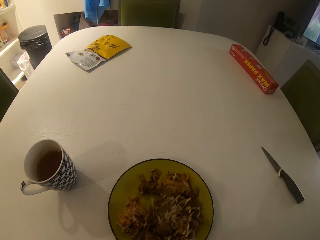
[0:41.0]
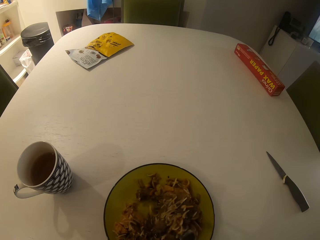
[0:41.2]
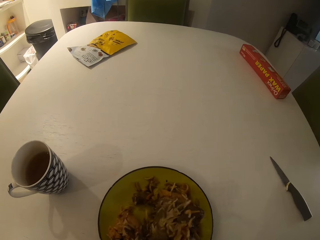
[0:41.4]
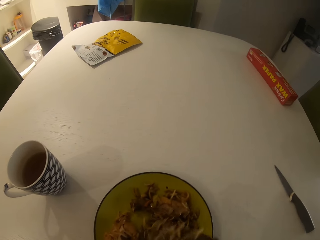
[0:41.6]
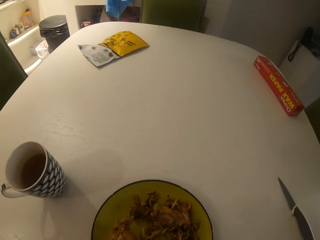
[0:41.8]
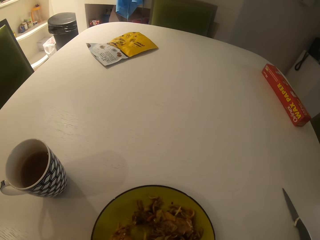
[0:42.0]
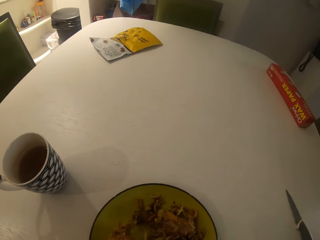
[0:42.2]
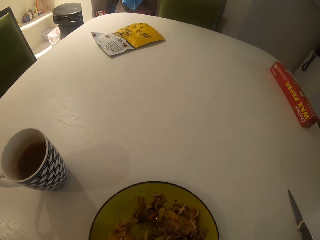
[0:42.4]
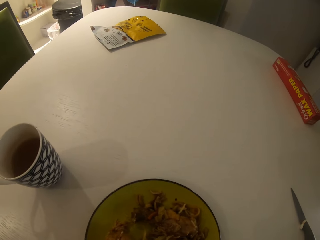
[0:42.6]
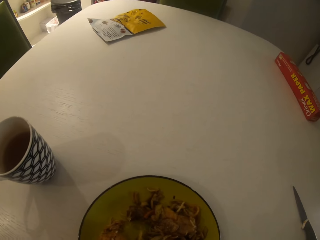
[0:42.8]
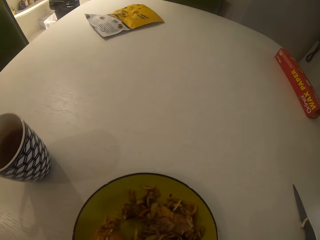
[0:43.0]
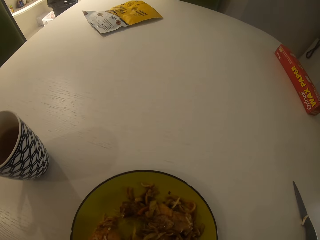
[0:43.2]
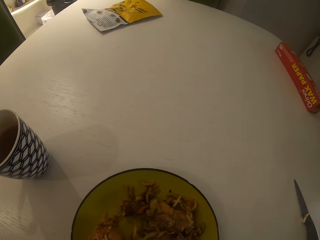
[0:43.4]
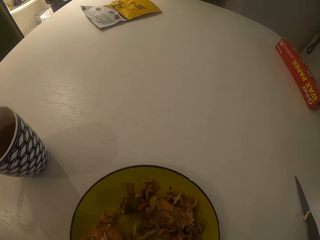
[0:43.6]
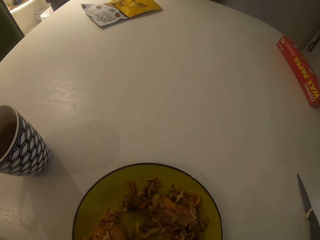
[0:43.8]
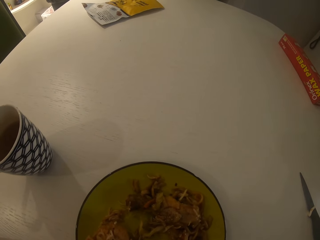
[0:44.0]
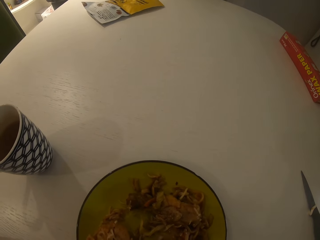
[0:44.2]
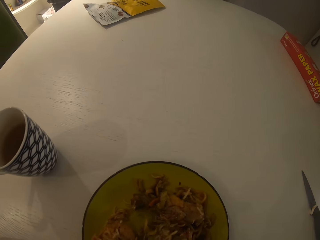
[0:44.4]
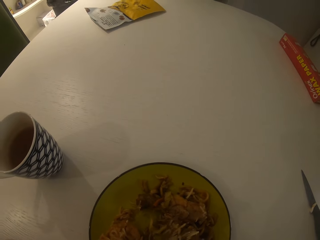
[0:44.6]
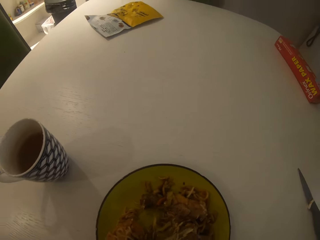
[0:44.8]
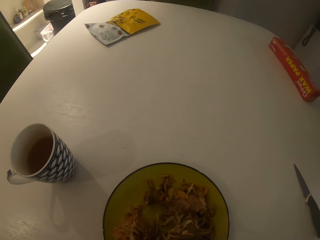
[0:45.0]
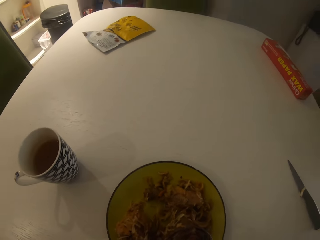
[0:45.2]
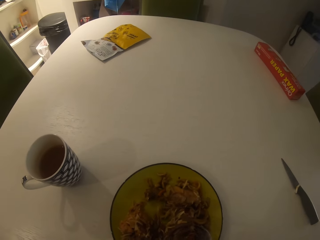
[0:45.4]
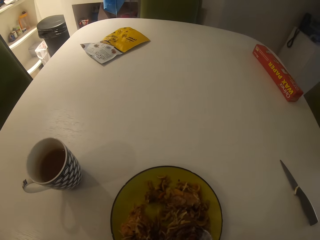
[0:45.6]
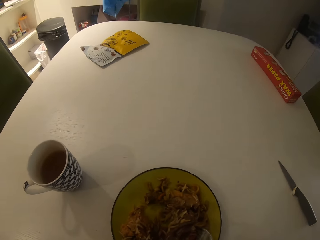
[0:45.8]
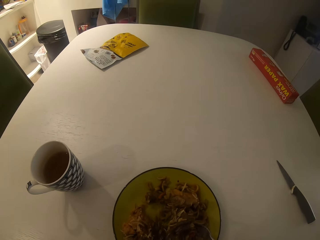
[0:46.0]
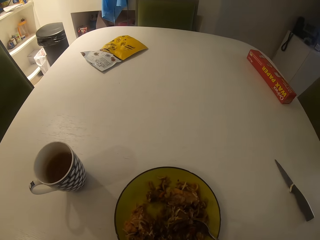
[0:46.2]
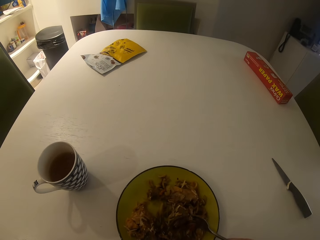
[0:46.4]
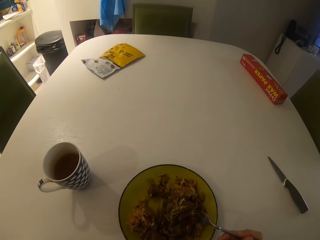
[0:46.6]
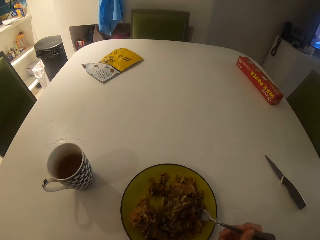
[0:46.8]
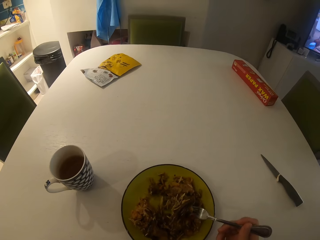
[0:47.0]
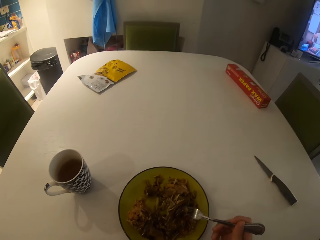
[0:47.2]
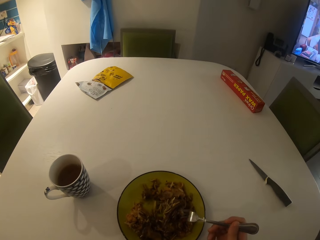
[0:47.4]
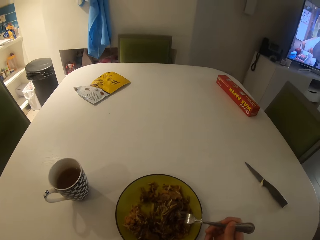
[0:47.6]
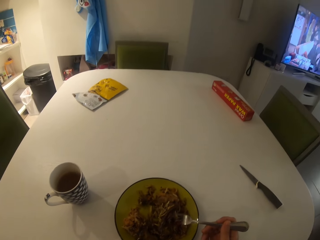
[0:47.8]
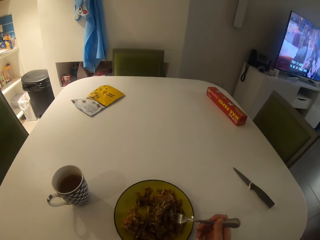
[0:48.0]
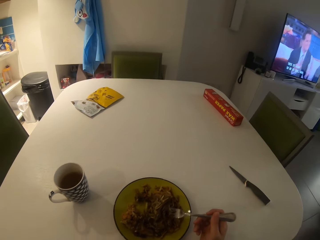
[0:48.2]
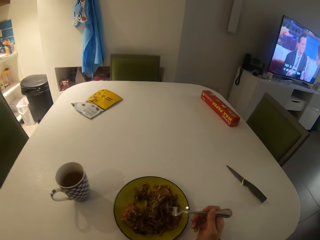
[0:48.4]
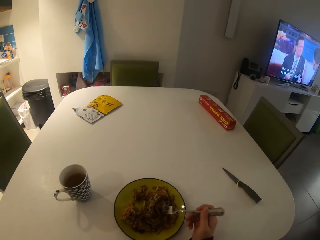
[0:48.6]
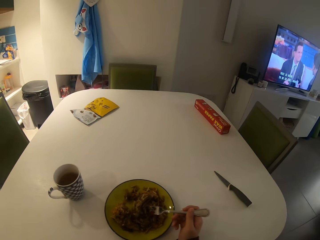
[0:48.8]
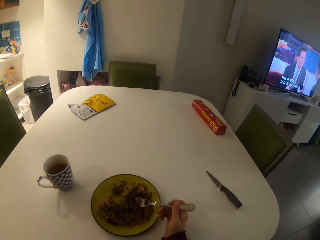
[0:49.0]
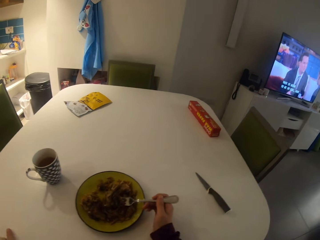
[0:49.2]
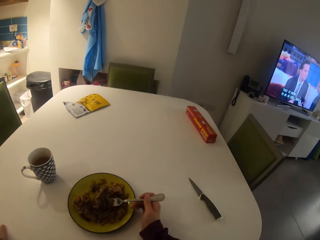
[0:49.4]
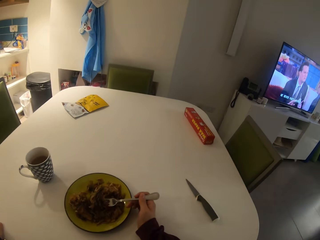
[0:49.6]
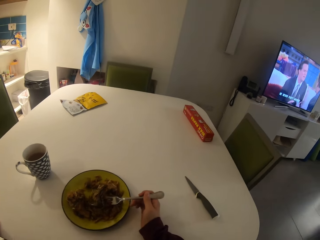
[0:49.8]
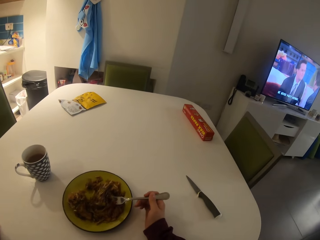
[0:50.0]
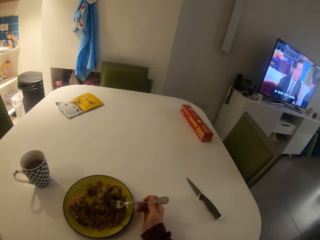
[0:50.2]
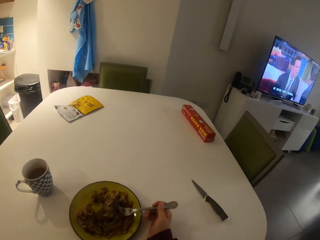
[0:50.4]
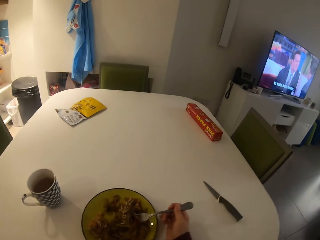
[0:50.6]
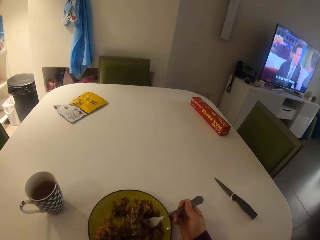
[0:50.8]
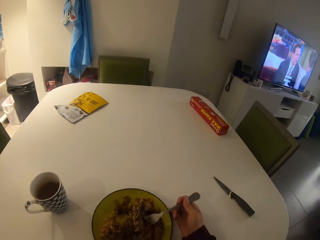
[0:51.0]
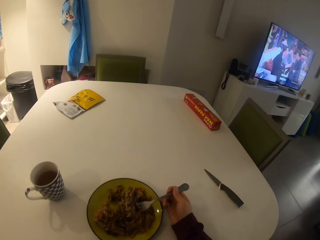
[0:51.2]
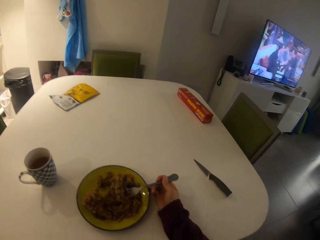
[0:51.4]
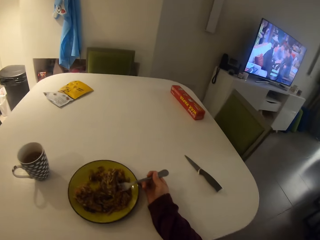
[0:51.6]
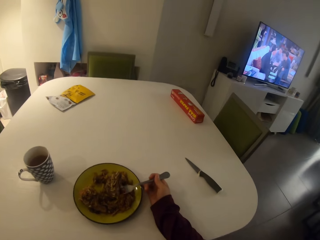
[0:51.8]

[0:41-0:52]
The camera wearer eats the food. They turn around the room.

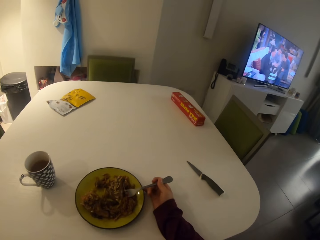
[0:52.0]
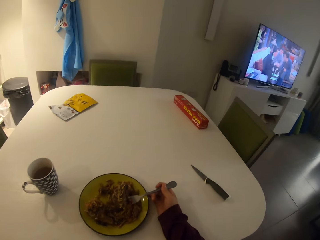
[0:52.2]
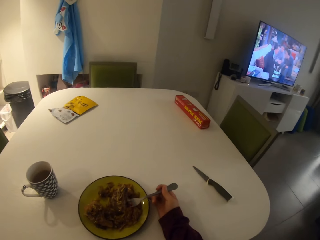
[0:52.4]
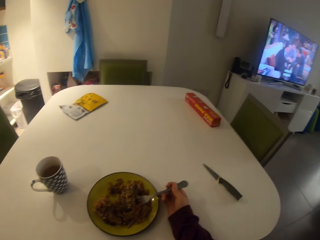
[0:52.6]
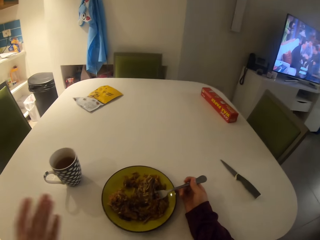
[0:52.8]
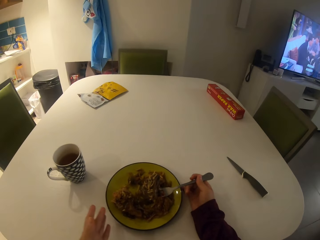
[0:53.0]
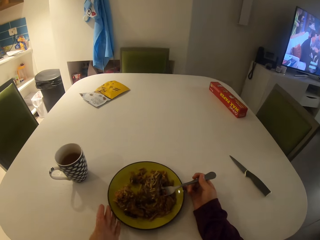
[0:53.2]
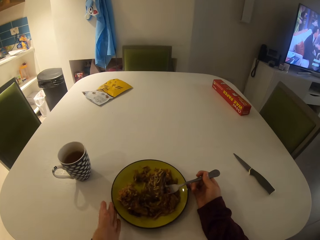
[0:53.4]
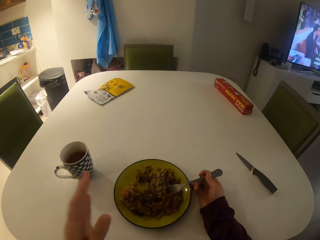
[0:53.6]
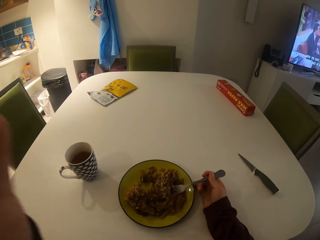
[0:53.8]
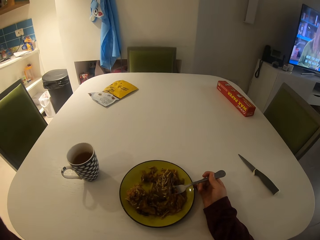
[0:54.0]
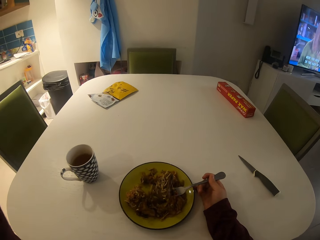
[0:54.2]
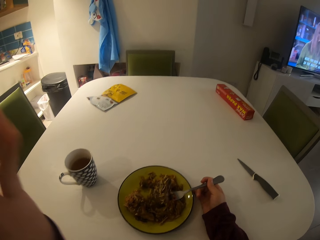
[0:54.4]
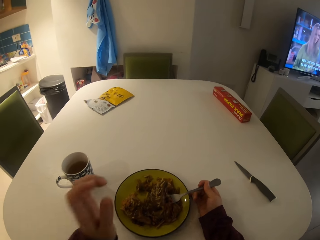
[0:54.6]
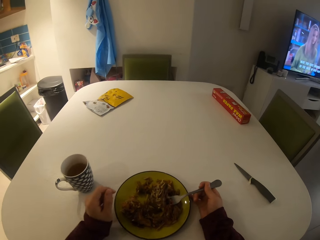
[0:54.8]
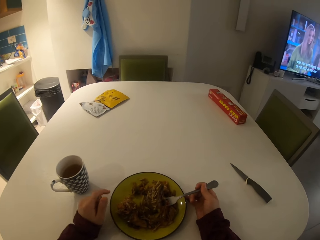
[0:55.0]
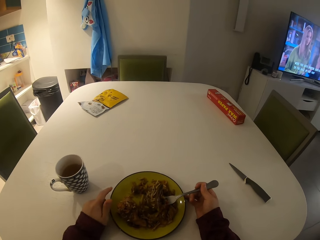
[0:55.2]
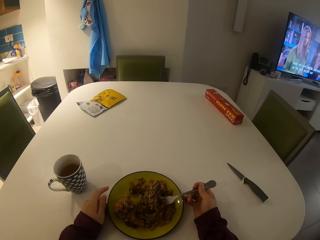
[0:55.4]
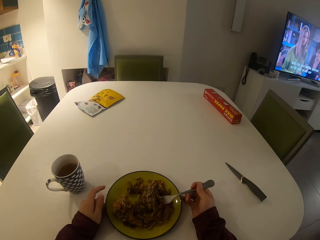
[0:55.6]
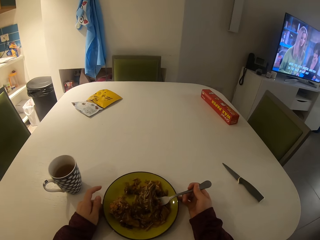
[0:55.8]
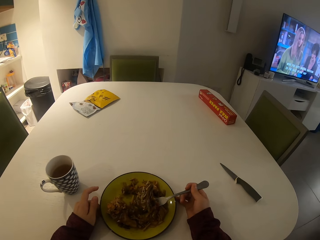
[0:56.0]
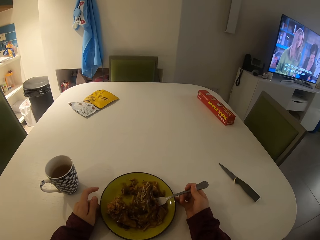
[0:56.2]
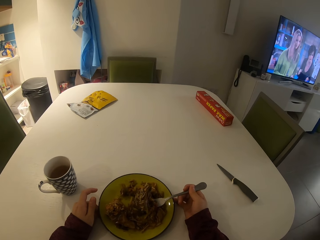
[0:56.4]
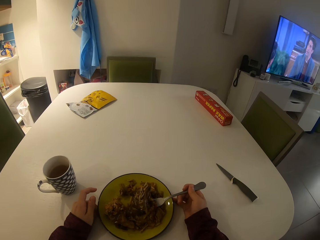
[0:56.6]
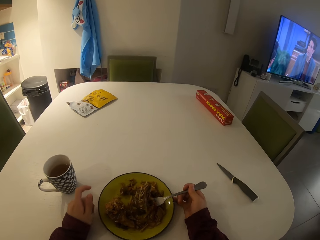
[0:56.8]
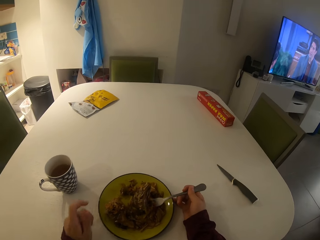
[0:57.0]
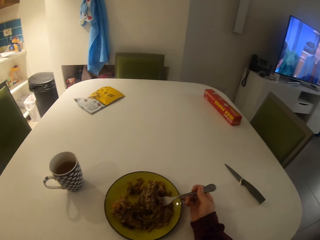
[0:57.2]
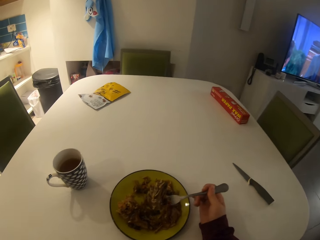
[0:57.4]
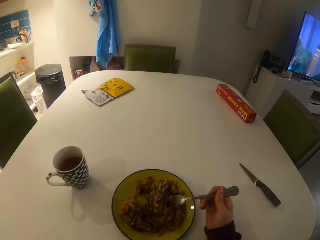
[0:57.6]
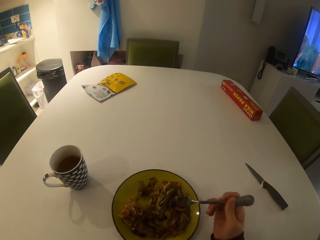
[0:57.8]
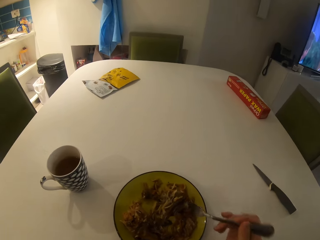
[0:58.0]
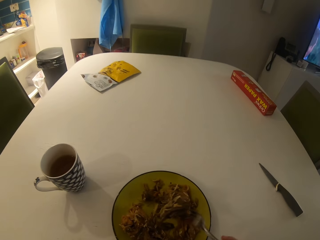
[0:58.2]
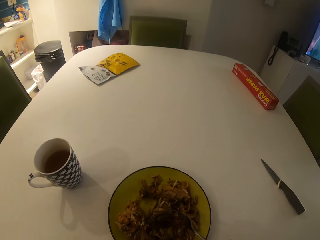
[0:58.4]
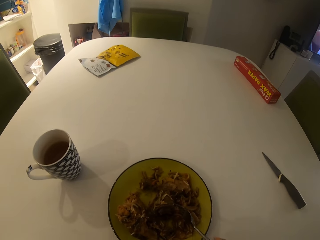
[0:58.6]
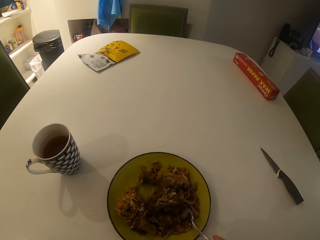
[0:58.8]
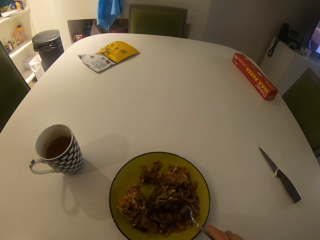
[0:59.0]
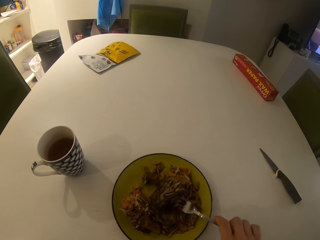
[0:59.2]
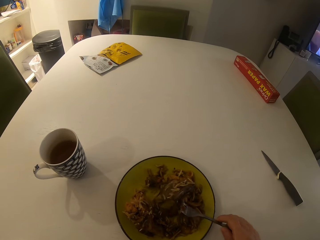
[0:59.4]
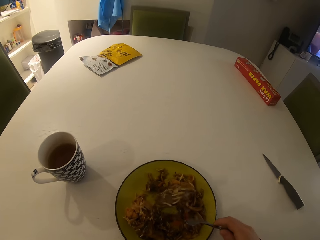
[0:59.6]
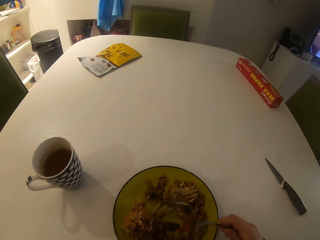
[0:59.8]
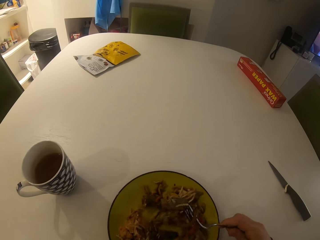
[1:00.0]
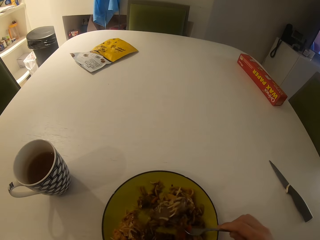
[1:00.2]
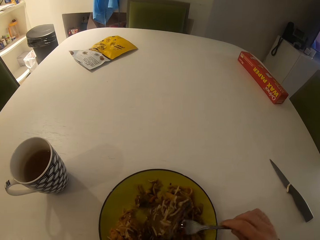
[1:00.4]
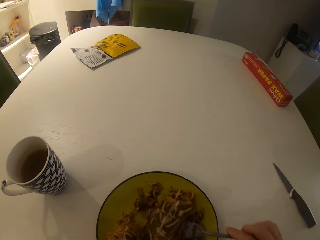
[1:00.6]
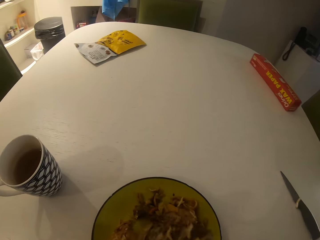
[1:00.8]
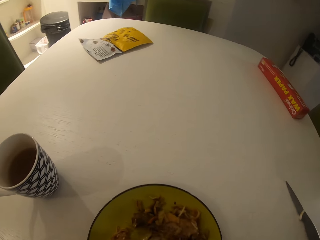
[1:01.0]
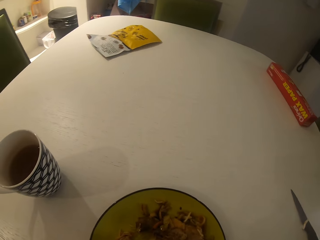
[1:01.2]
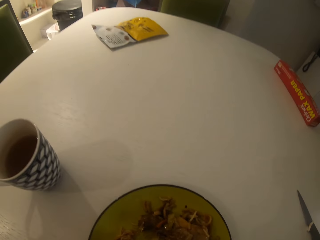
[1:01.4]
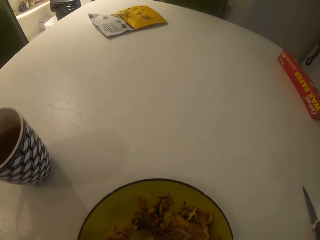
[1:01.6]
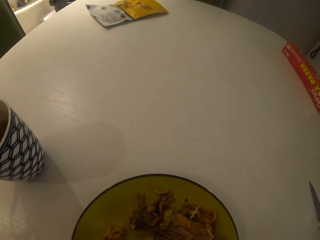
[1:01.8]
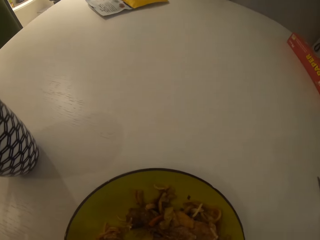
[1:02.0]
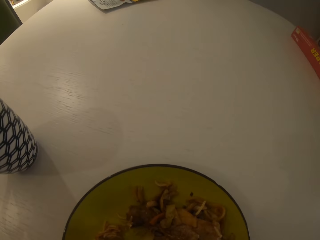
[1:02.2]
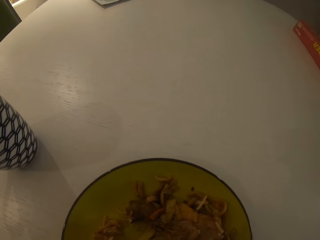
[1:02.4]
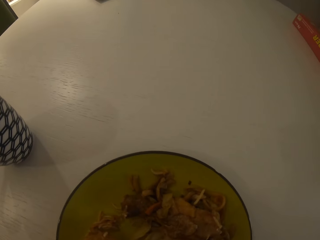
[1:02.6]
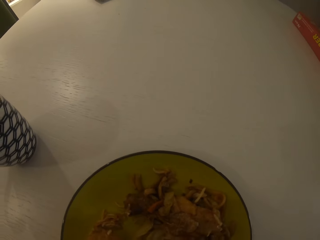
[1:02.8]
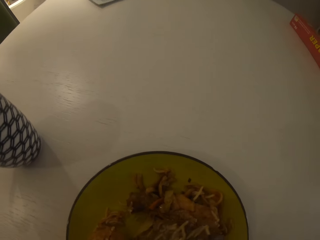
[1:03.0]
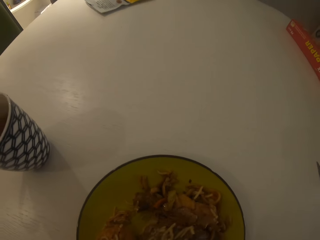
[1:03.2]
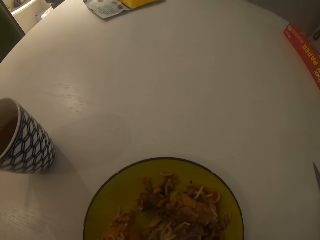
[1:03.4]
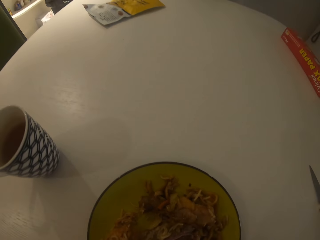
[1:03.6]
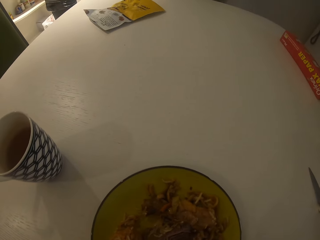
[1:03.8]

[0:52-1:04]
The camera wearer touches the plate with her left hand. She turns around the room. She eats the food.
